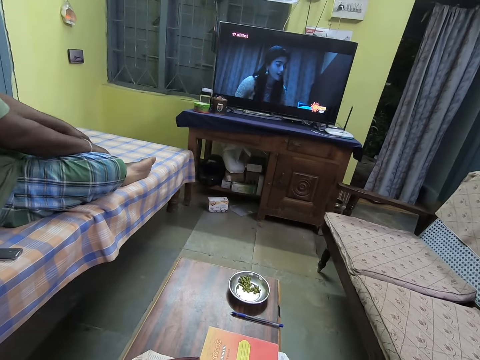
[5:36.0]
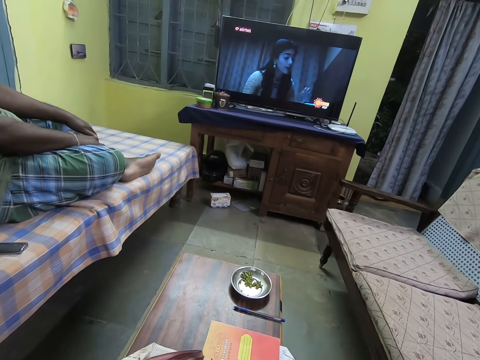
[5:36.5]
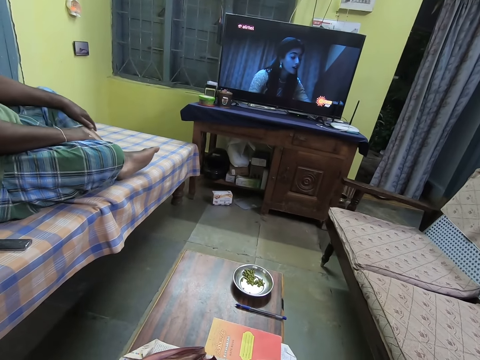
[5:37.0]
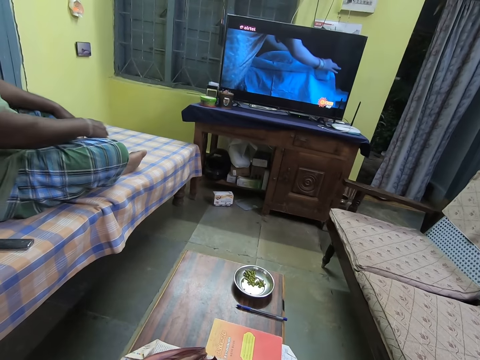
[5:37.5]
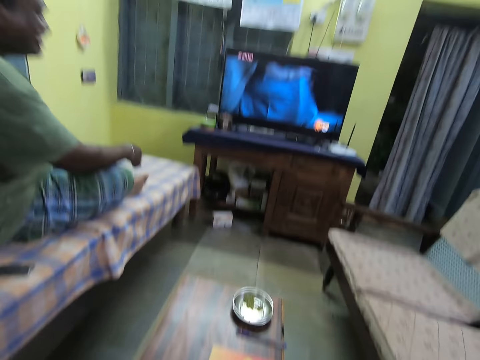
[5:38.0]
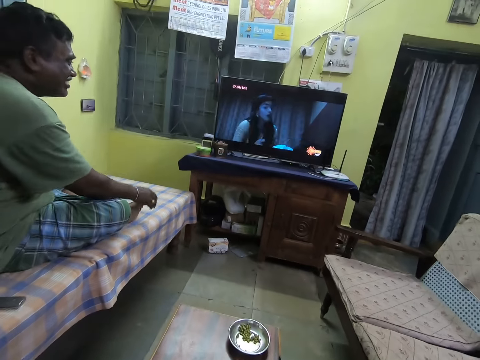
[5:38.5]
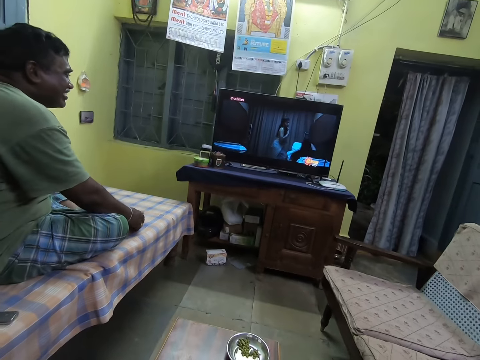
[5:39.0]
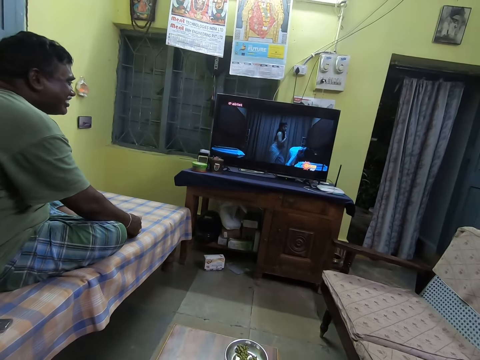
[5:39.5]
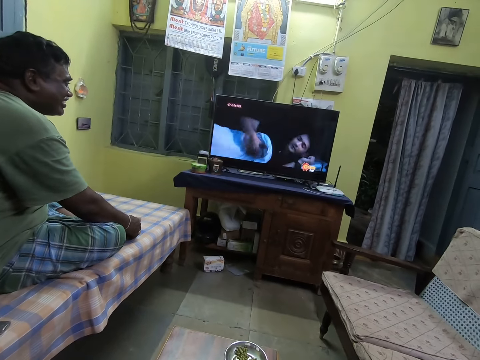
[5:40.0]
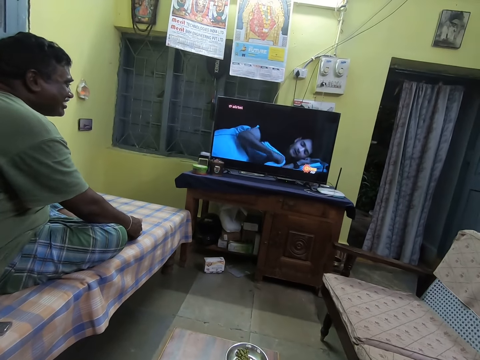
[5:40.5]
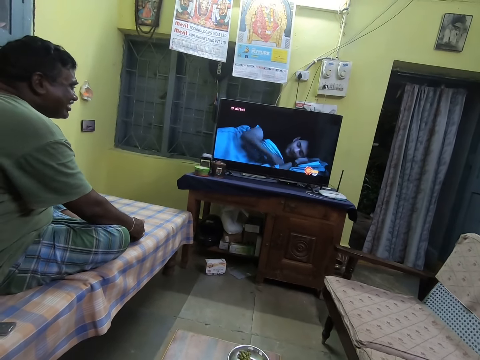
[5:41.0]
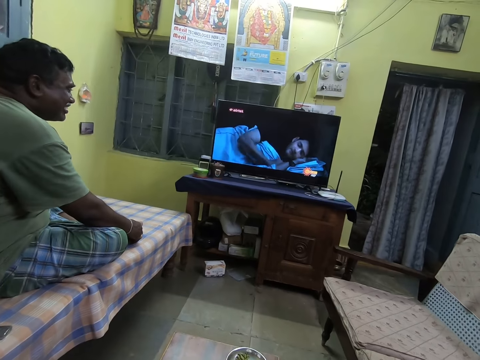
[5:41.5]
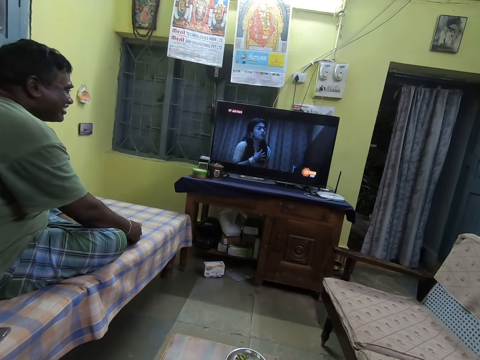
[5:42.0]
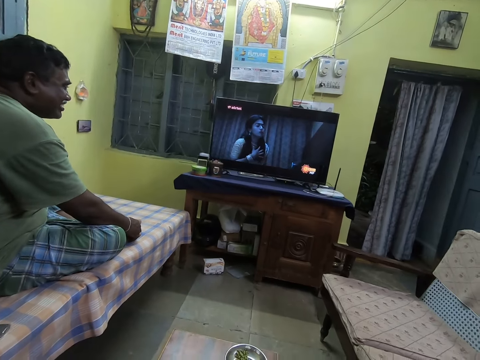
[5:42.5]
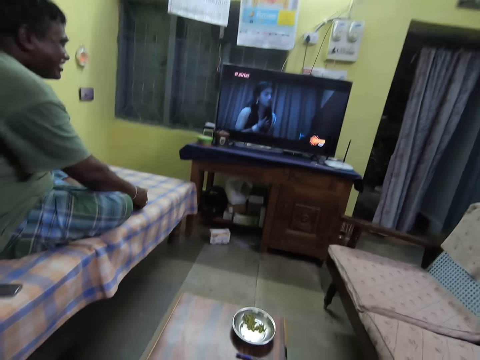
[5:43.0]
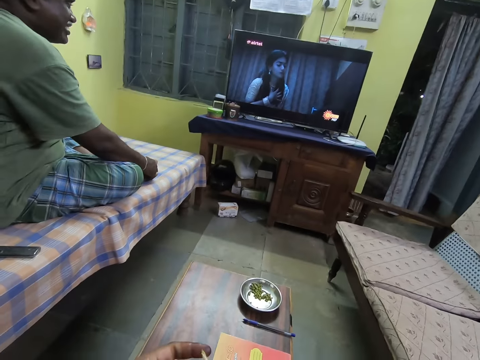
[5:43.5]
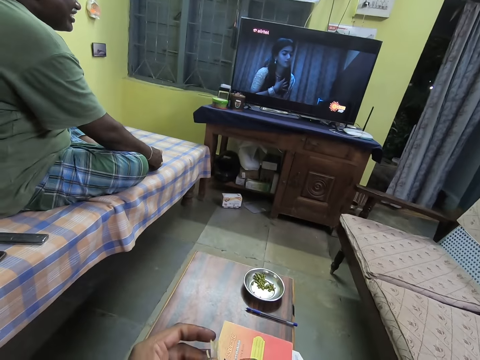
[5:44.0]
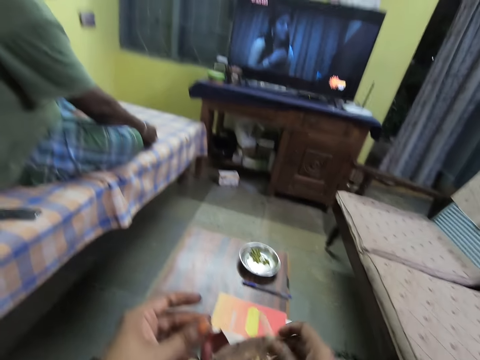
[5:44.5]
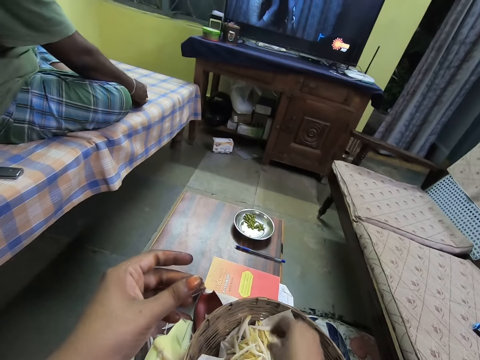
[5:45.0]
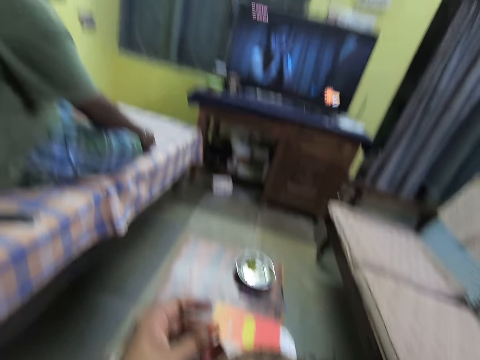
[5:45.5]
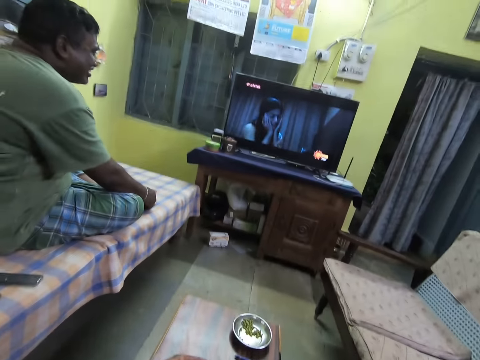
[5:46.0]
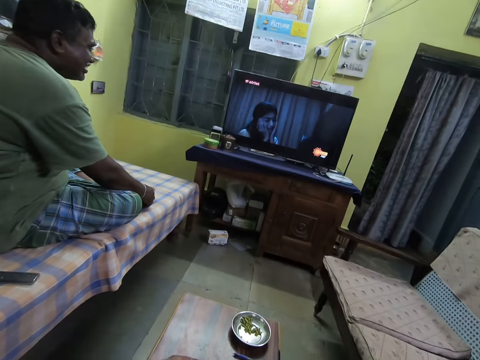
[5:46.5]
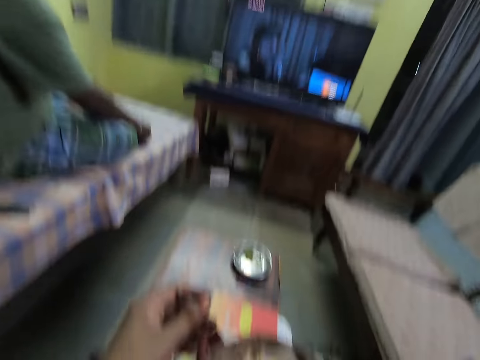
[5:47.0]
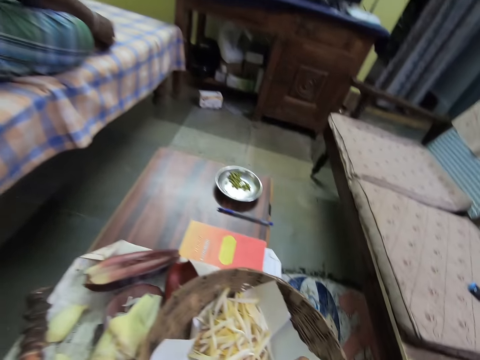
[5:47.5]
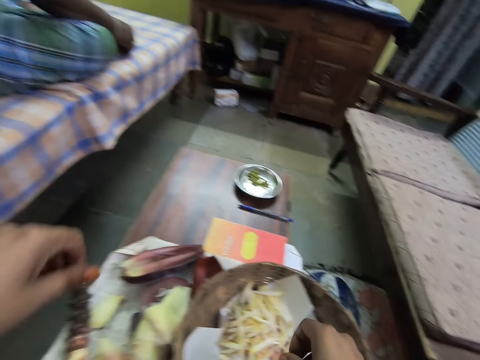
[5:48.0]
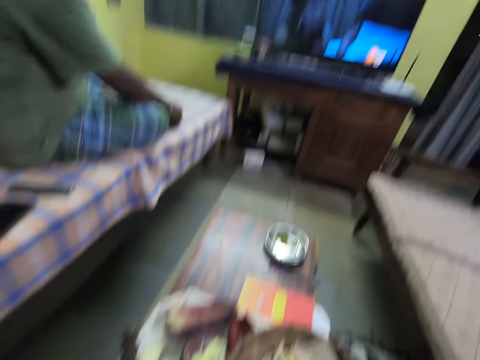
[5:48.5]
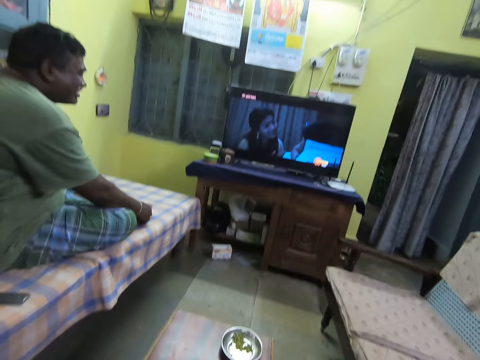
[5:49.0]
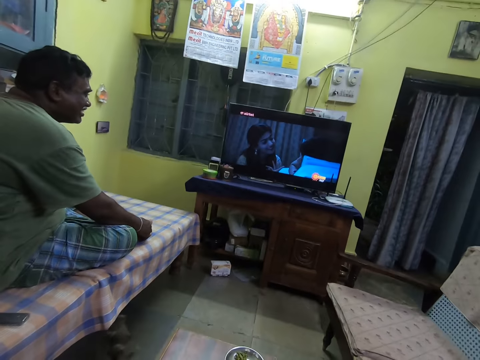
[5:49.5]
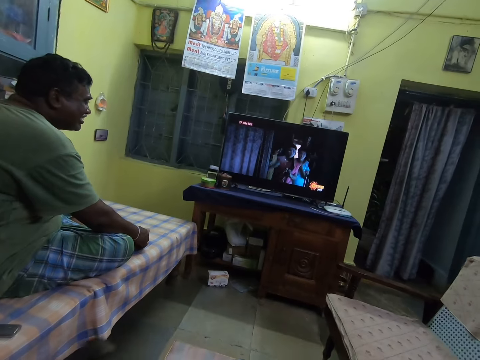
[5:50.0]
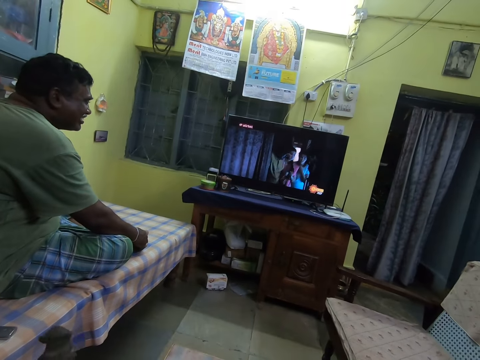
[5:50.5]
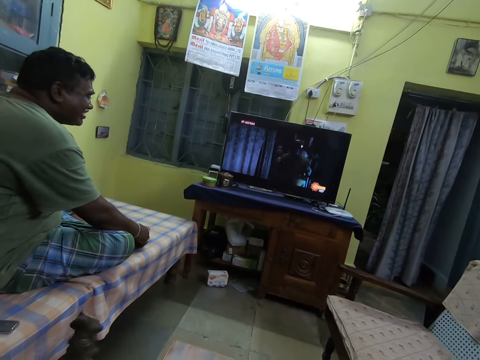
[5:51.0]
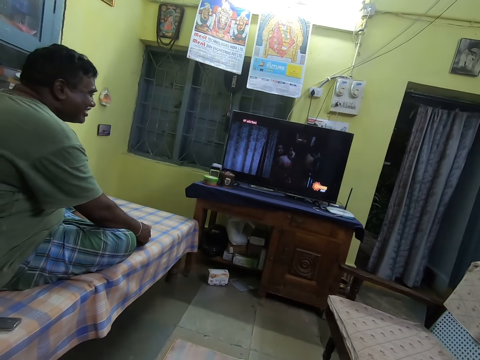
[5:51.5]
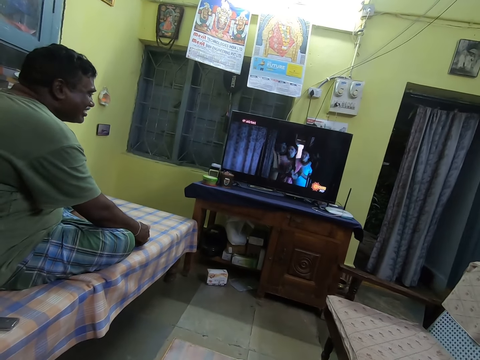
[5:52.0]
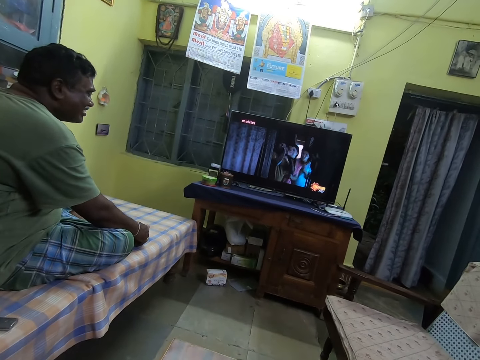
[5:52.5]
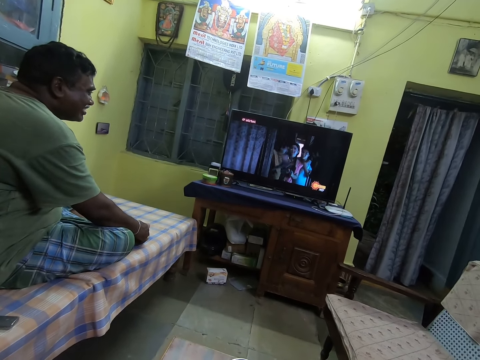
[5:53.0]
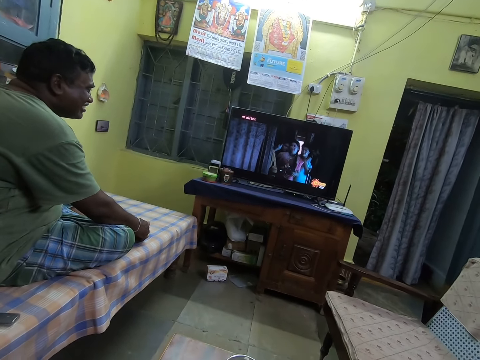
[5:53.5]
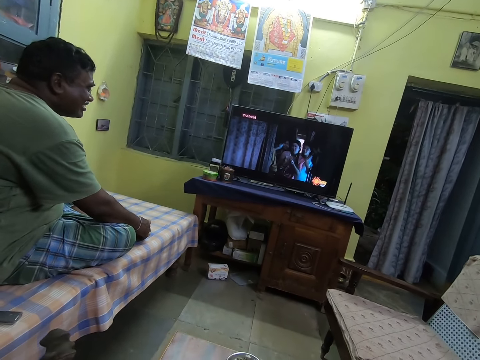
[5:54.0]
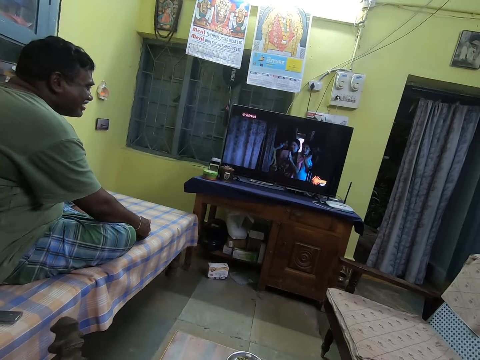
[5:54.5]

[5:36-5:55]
The camera wearer holds a banana blossom bell in her hands. She drops the banana blossom bell in the basket on the table with her right hand. She drops a banana blossom bell in the basket on the table with her right hand again. She watches television in the house. She picks up a banana blossom from the table with her left hand.

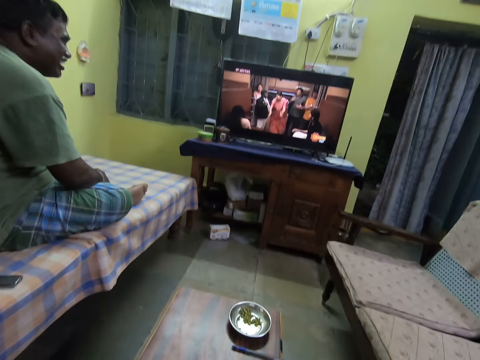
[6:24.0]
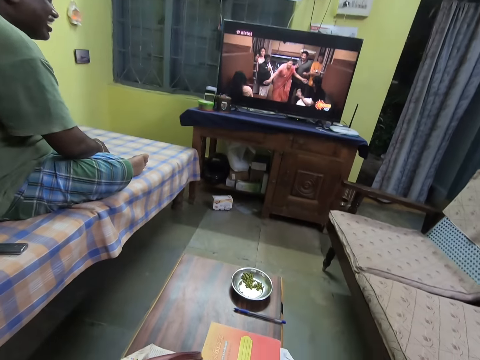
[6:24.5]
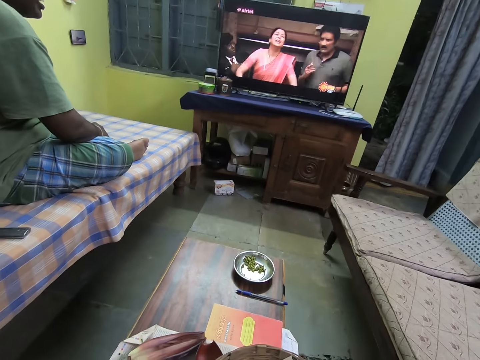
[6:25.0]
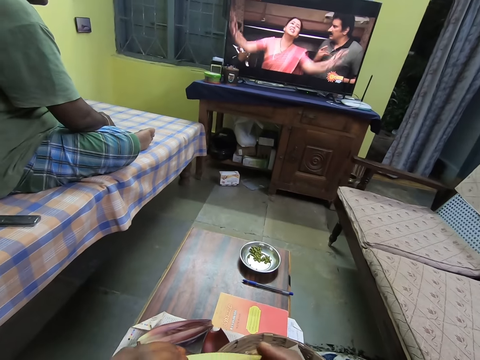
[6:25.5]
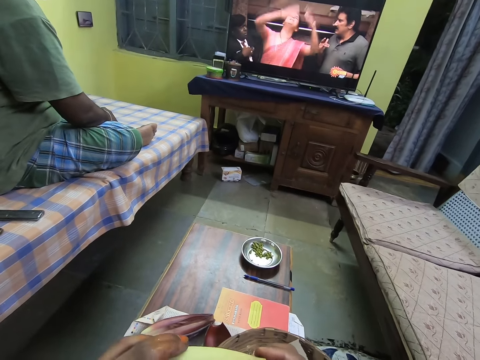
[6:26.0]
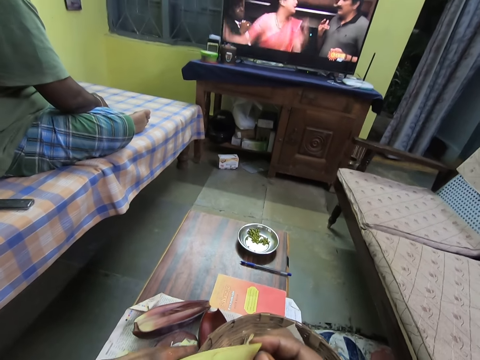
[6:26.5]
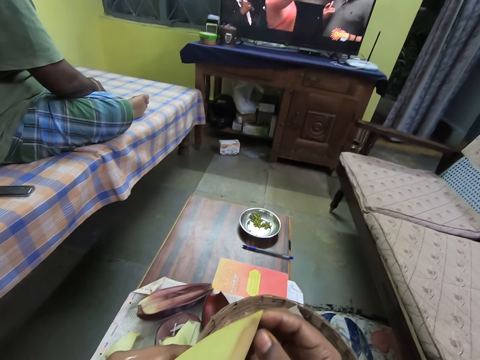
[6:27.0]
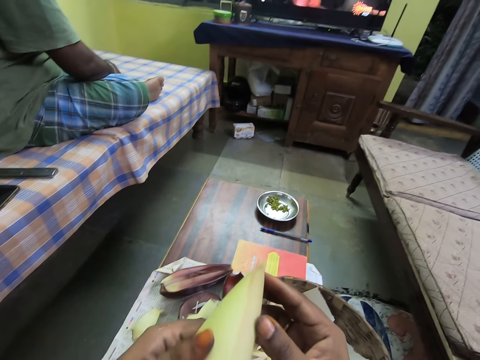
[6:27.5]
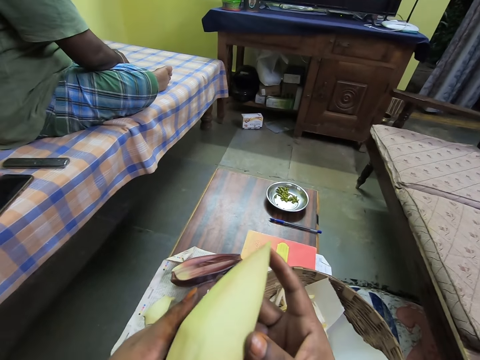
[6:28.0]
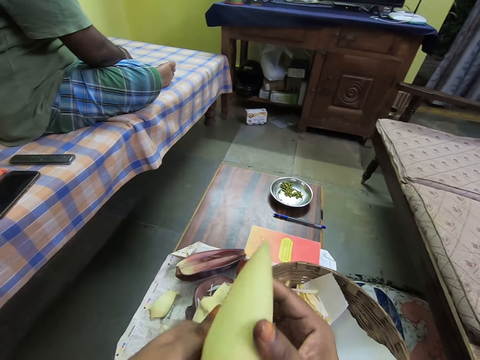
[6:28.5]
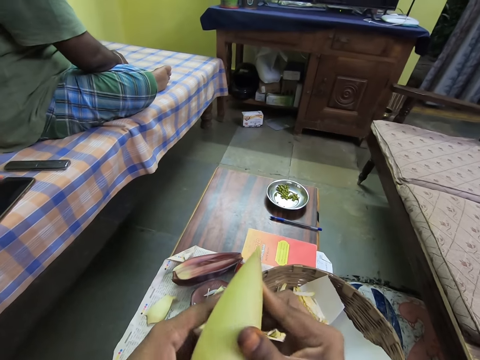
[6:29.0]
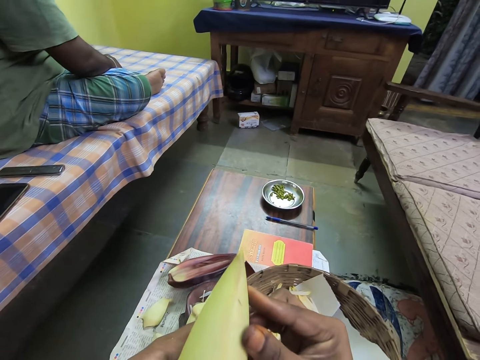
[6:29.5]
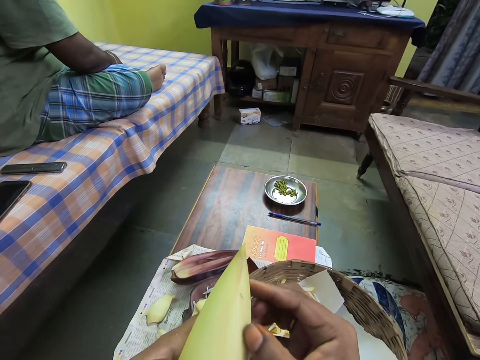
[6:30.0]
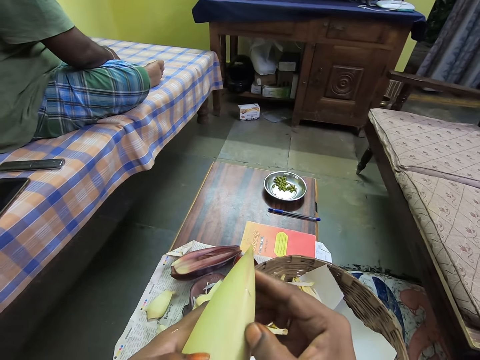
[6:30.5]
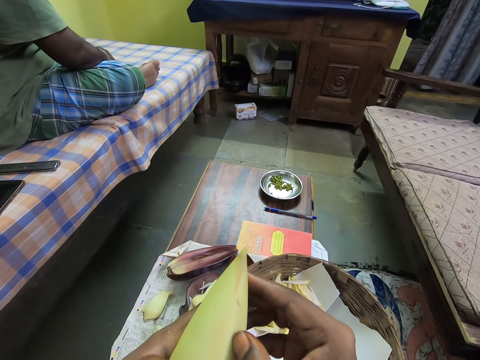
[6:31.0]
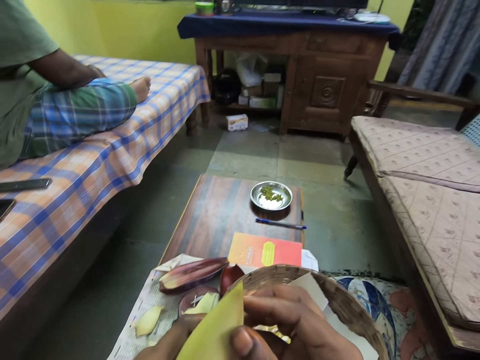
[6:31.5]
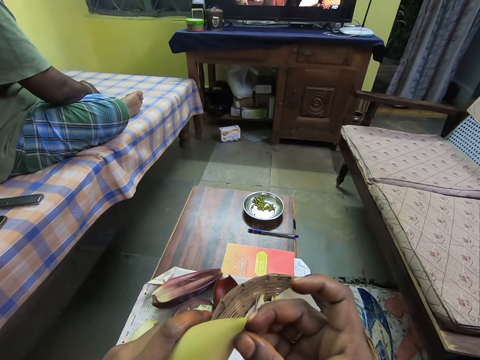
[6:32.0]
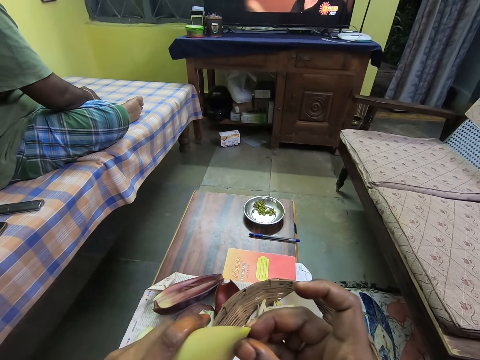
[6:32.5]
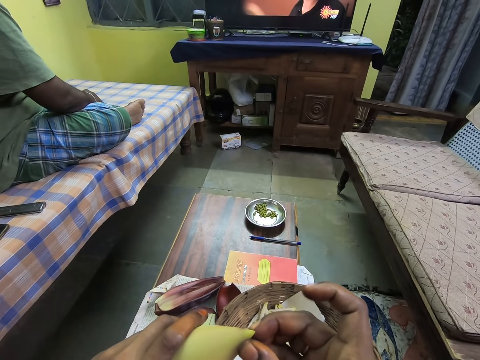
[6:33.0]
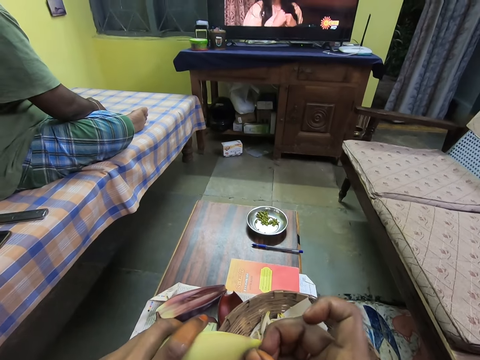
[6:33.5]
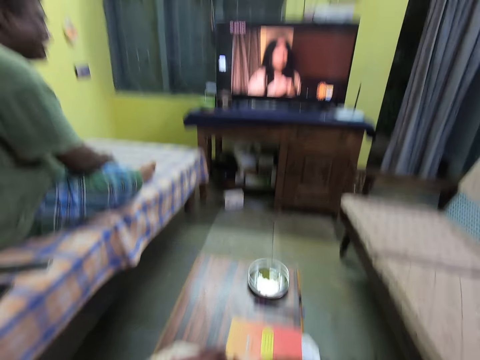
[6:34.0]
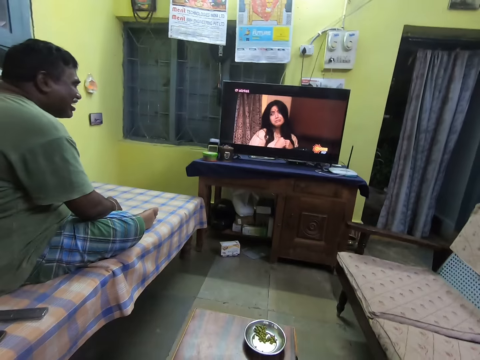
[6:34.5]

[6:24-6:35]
The camera wearer holds the banana blossom with her hands. She turns the banana blossom in her hands. She looks at the banana flower bud. She scratches the banana blossom in her left hand with her right hand. She watches the television.
